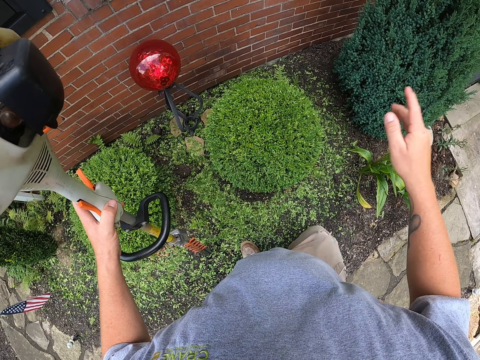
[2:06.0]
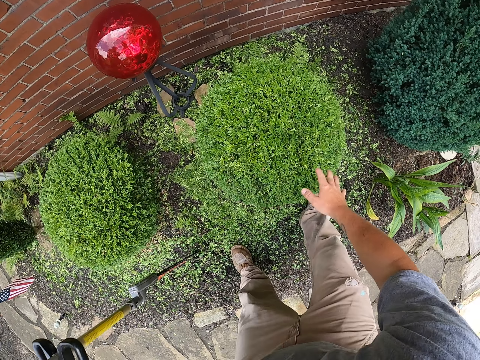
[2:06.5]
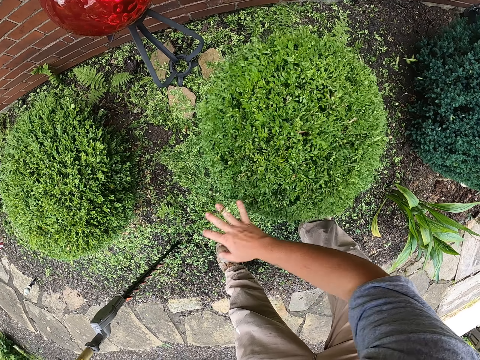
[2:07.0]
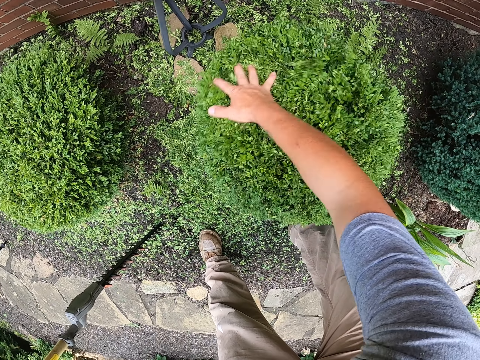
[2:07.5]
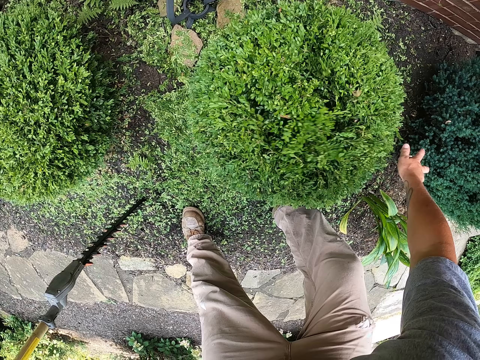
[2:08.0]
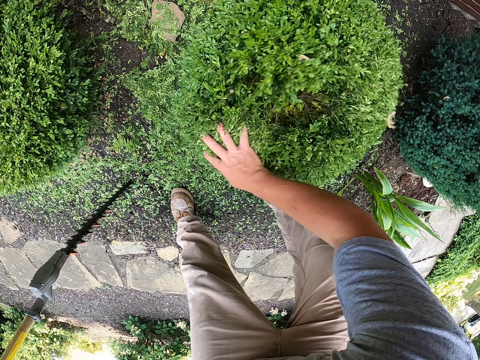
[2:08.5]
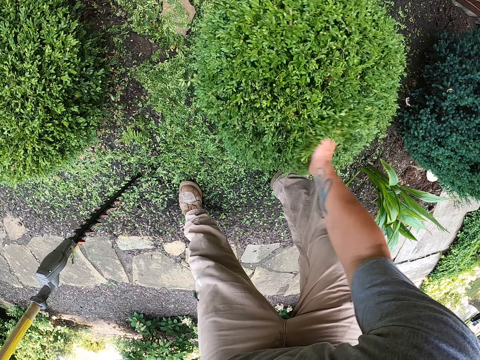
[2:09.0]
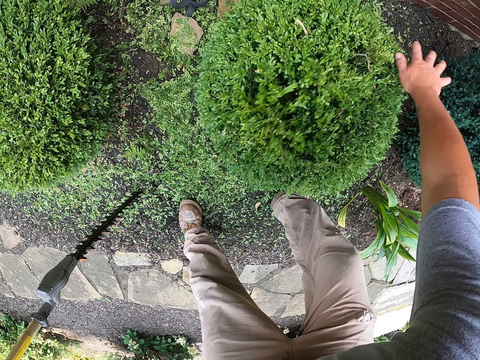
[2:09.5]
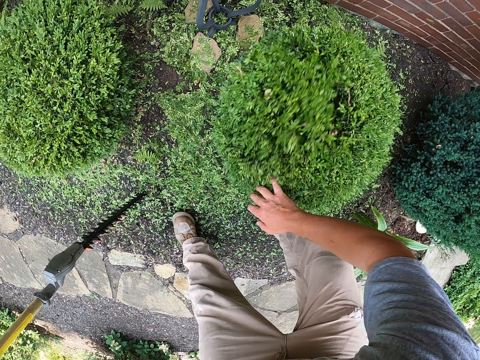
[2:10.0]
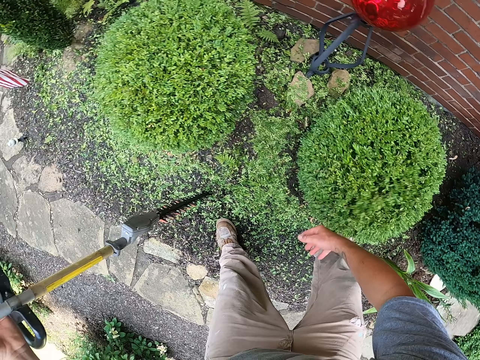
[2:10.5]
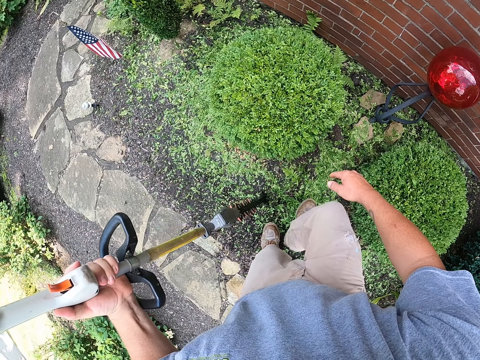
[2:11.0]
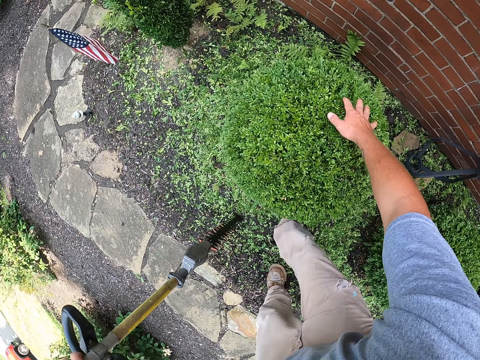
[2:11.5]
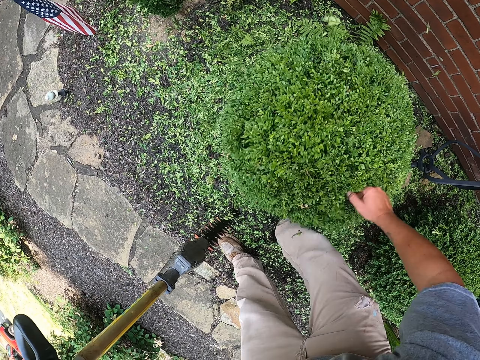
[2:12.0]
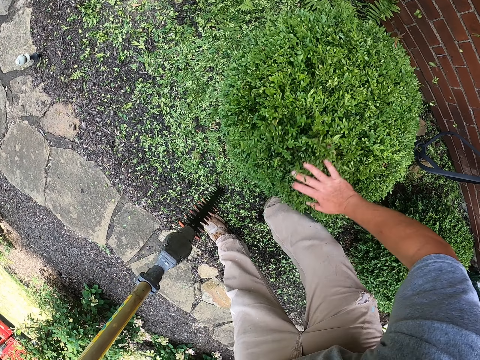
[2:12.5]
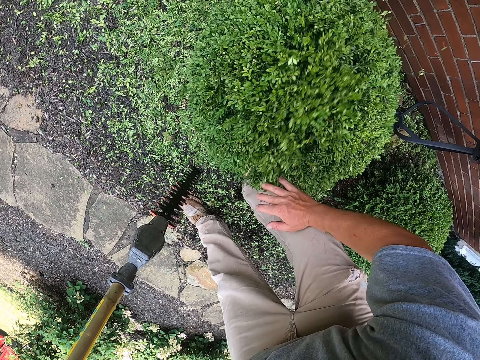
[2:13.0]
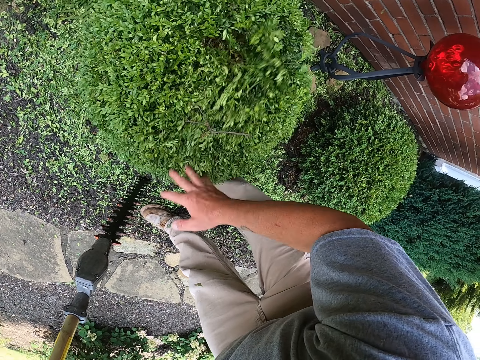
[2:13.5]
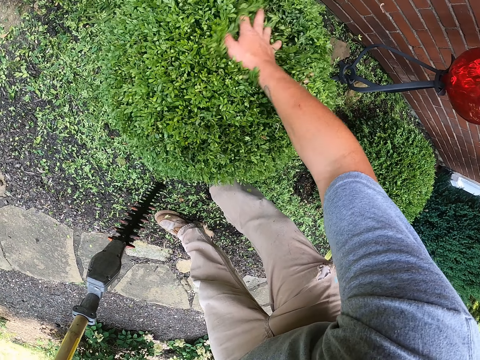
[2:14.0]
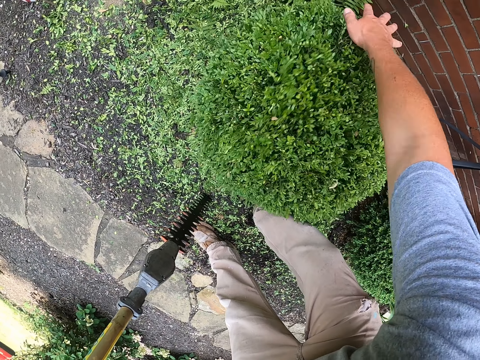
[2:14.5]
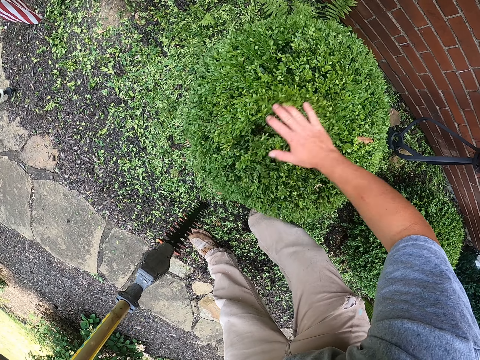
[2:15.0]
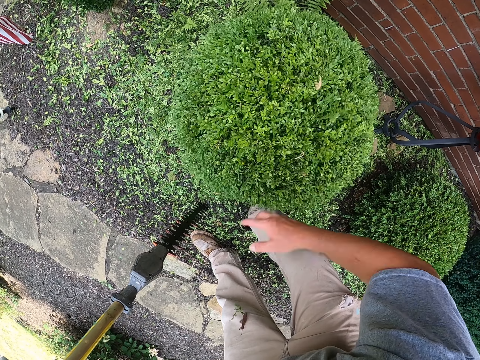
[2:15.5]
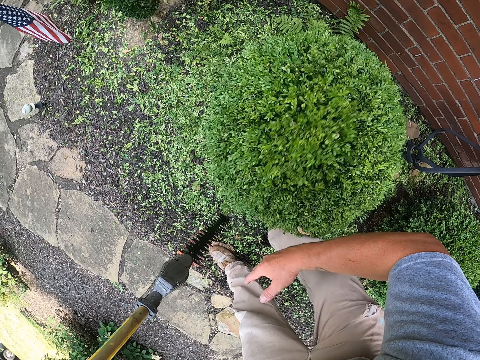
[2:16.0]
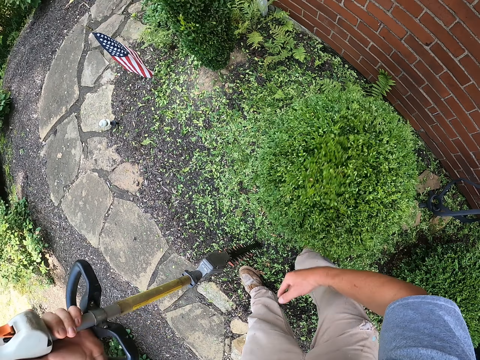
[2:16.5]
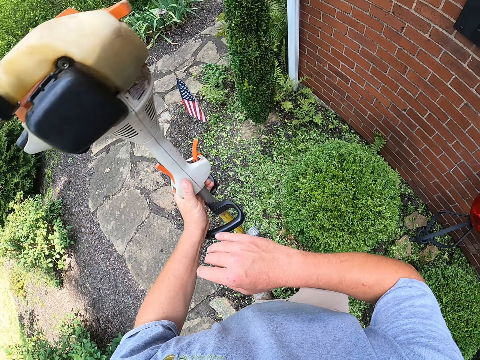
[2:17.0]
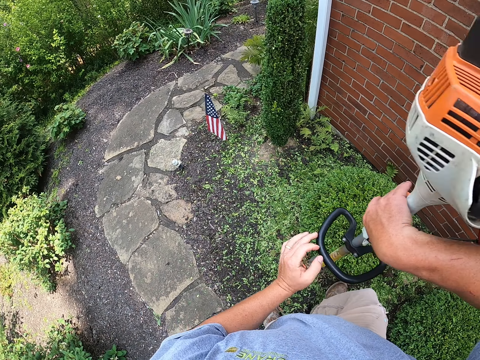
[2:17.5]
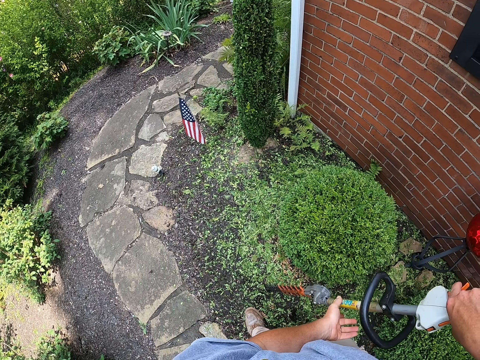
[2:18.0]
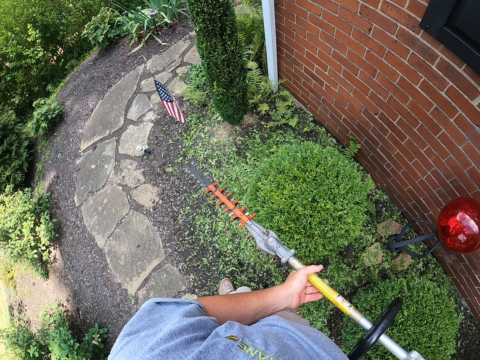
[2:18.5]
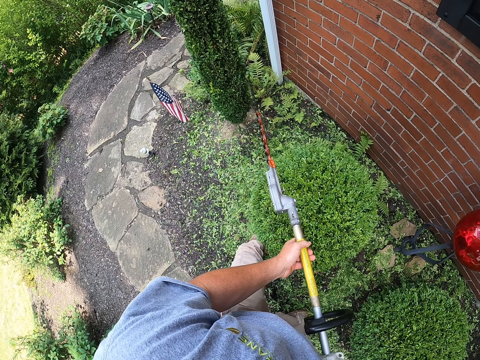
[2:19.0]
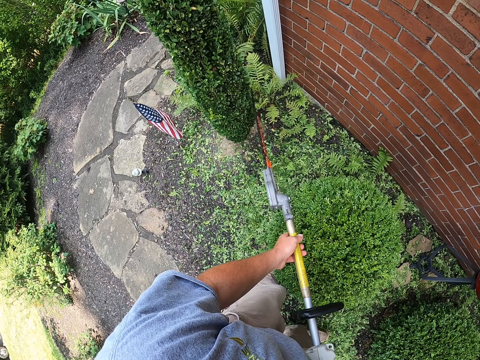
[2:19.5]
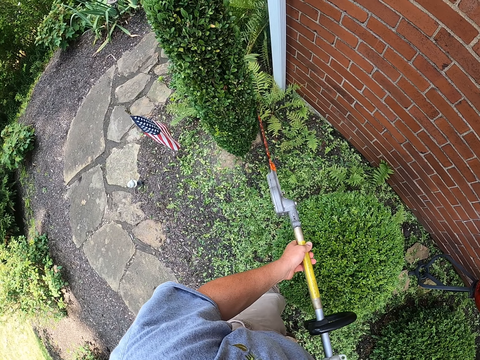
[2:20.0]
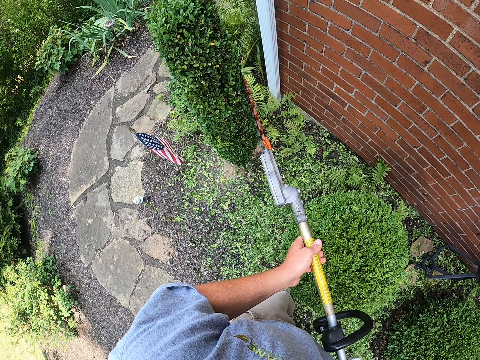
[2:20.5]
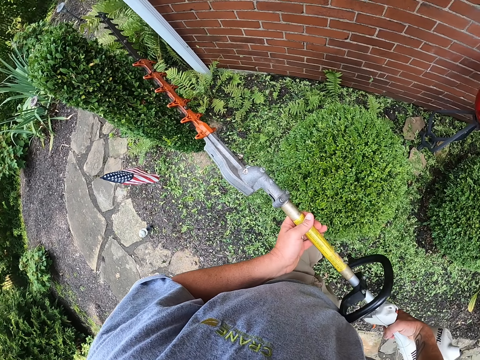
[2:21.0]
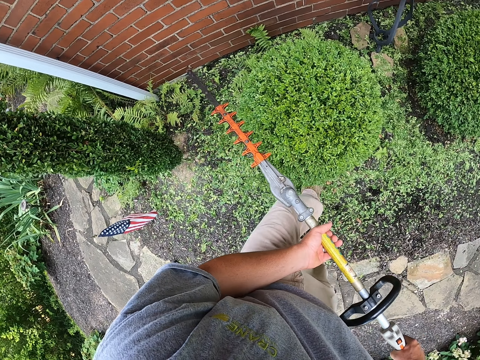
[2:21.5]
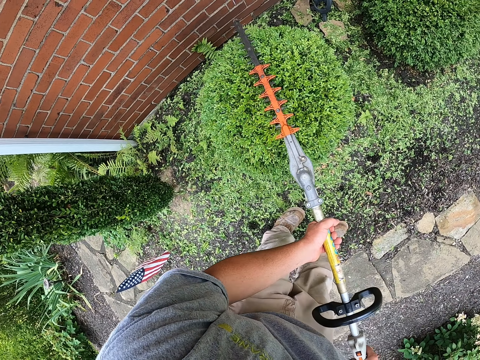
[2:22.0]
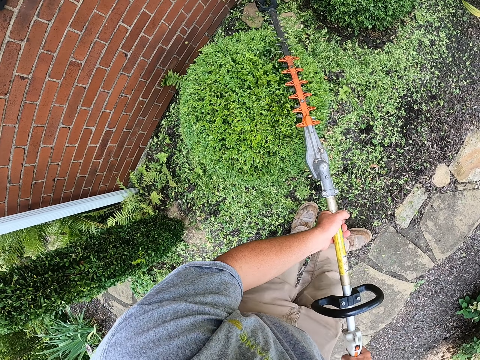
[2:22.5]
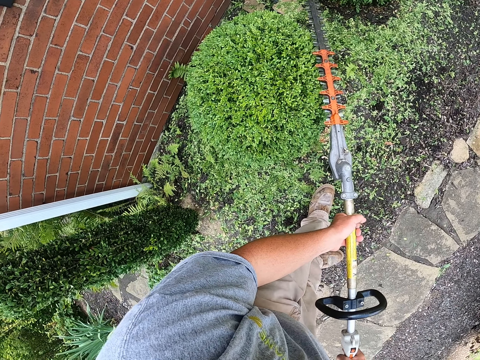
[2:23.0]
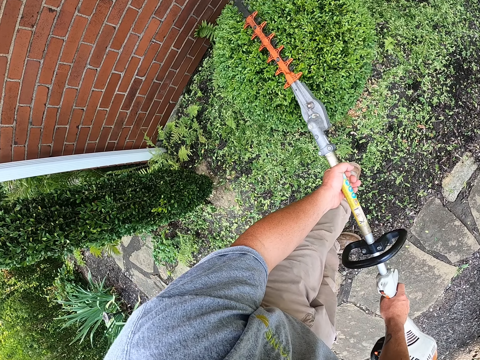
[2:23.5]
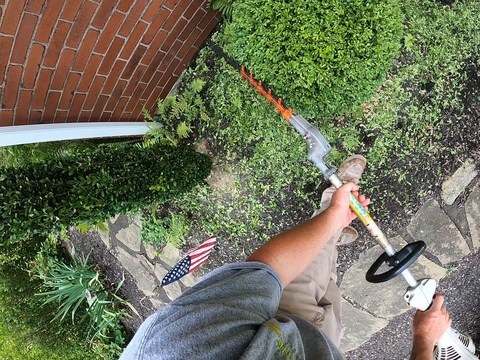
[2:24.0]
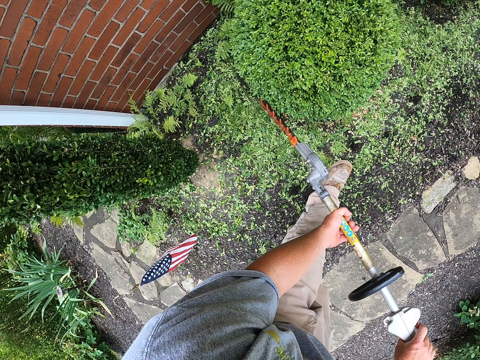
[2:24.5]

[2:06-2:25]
The camera wearer puts the pole on the ground. He touches the grass or flower with his right hand. He moves his hand. He holds the hedge trimmer up. He picks up the pole saw. He trims the flowers with the pole saw.

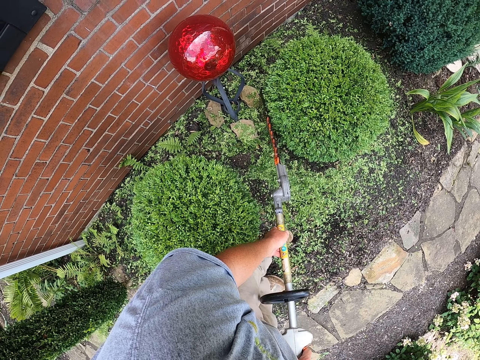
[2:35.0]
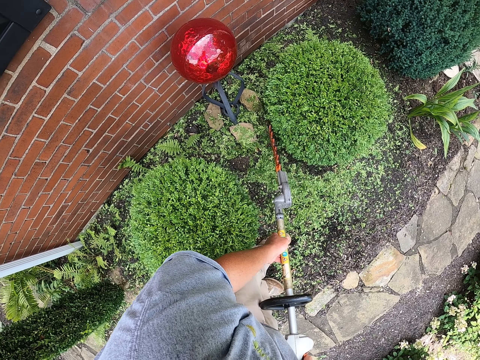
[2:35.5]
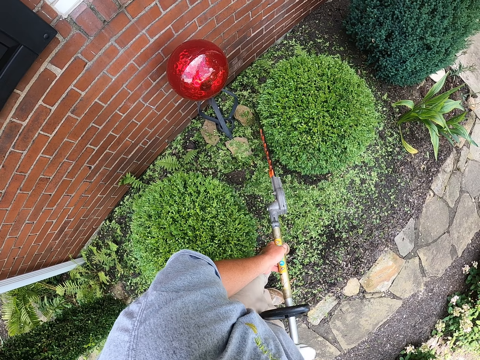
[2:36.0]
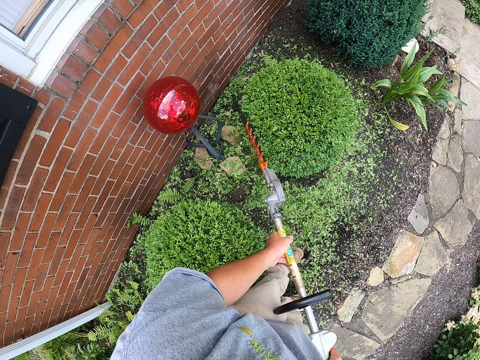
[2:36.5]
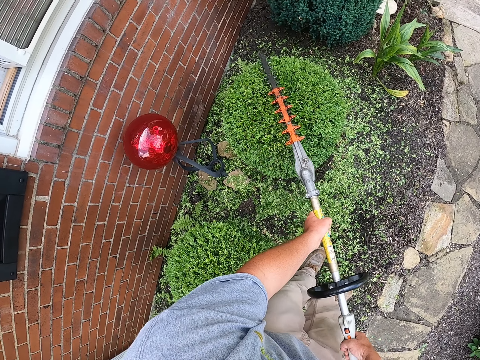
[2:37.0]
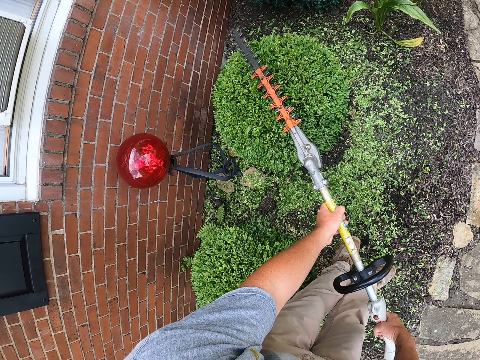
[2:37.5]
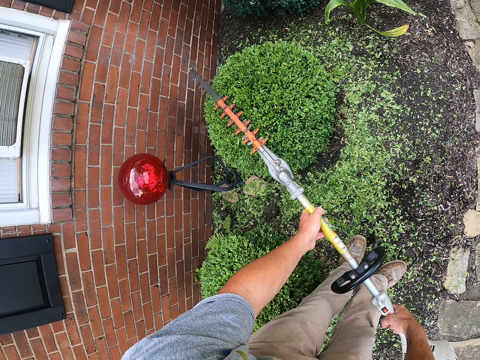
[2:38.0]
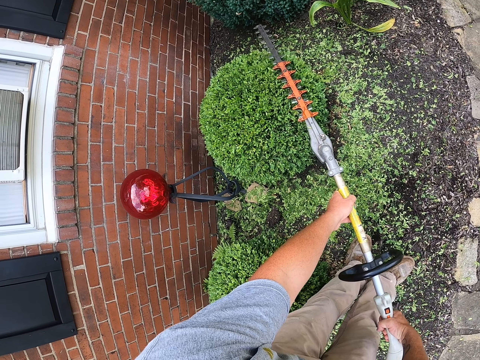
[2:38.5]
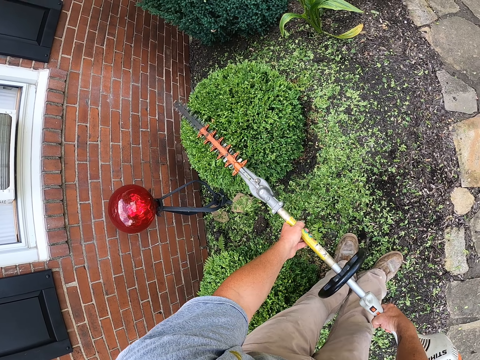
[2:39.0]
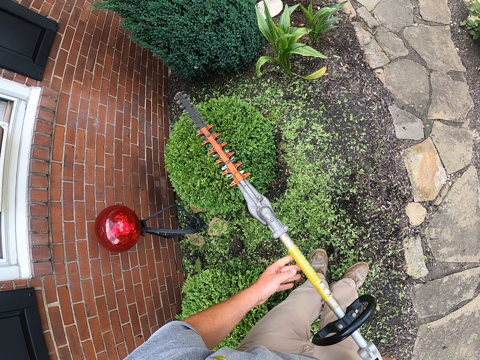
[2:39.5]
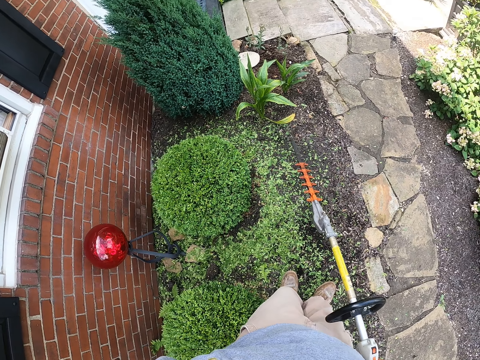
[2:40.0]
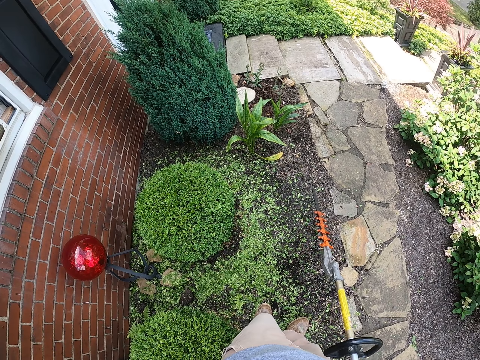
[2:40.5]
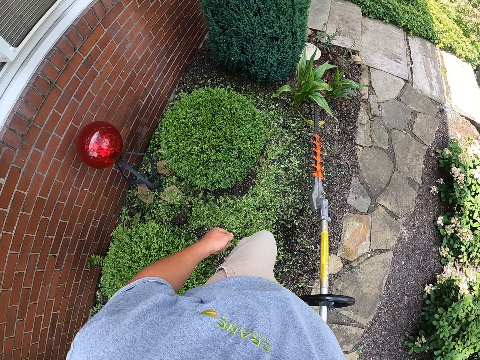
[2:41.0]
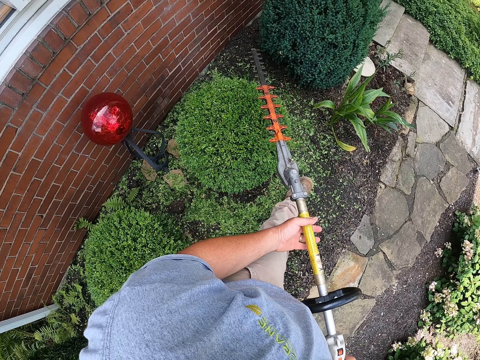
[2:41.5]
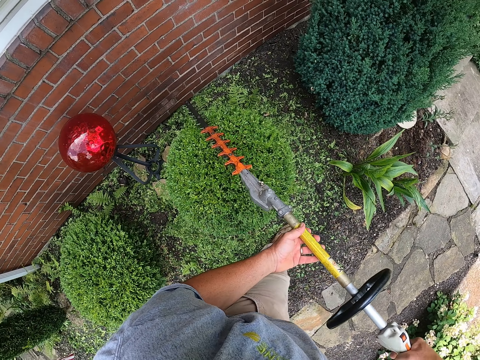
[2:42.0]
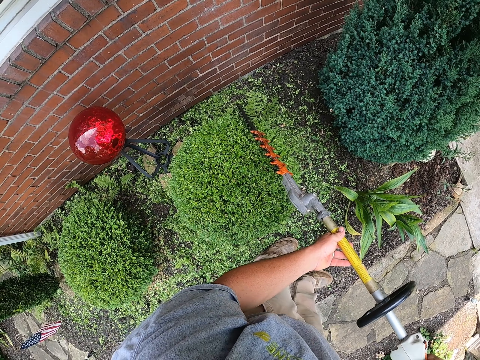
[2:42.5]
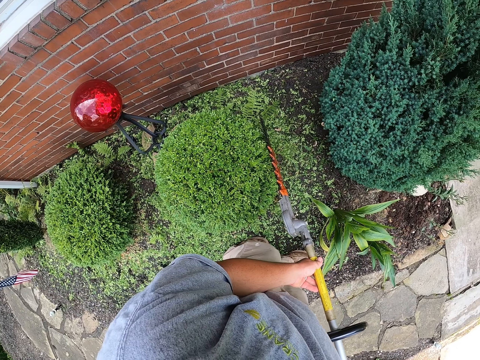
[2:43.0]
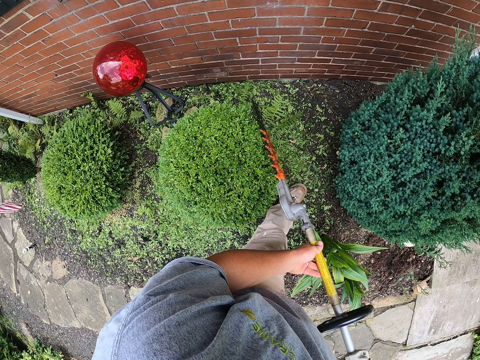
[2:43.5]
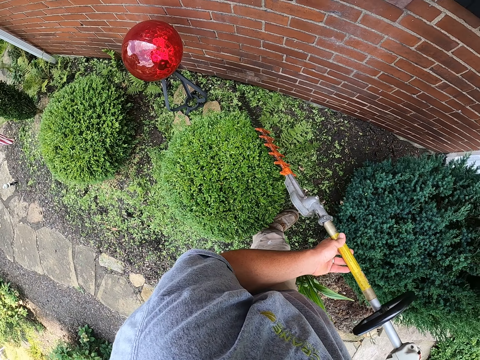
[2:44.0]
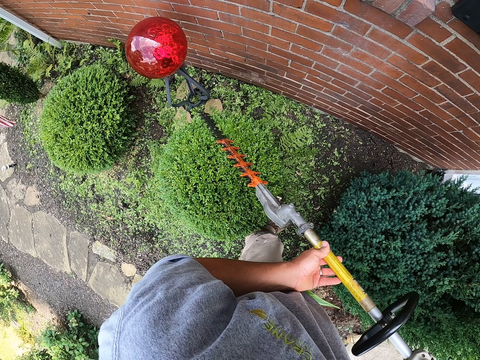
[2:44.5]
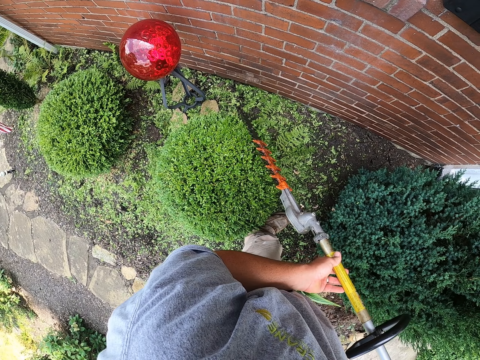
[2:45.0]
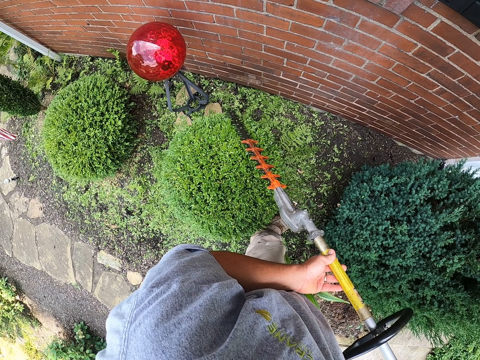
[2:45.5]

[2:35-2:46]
The camera wearer walks while trimming the grass.
